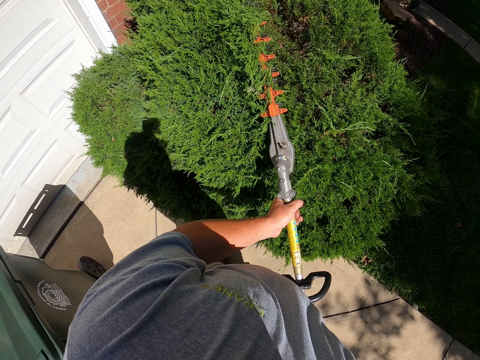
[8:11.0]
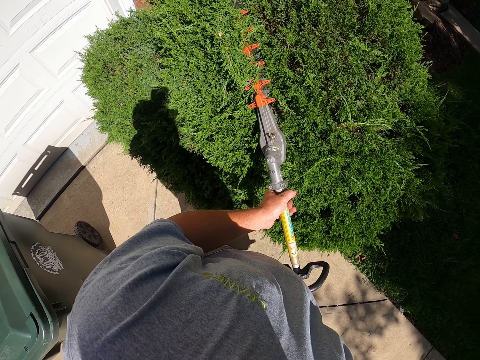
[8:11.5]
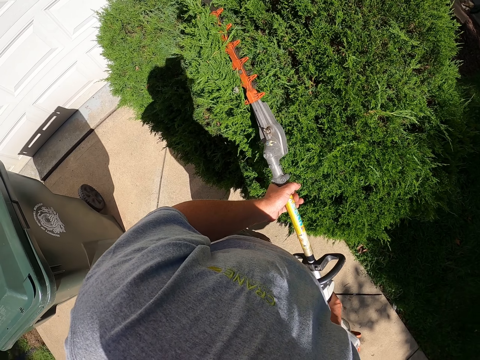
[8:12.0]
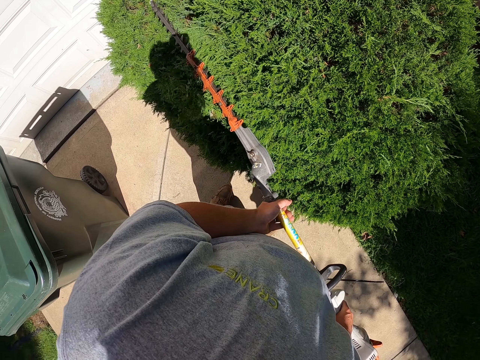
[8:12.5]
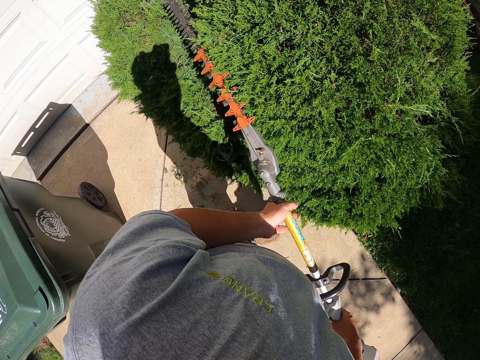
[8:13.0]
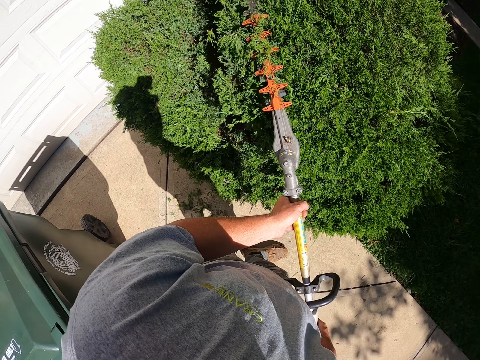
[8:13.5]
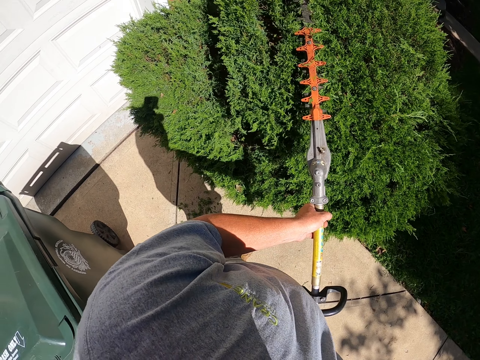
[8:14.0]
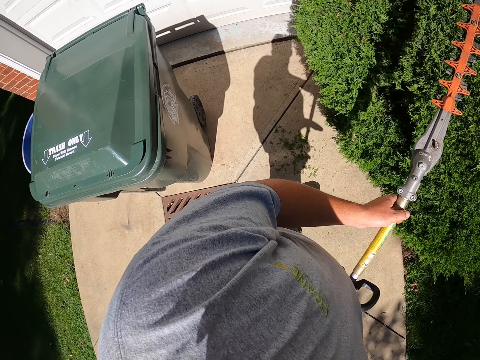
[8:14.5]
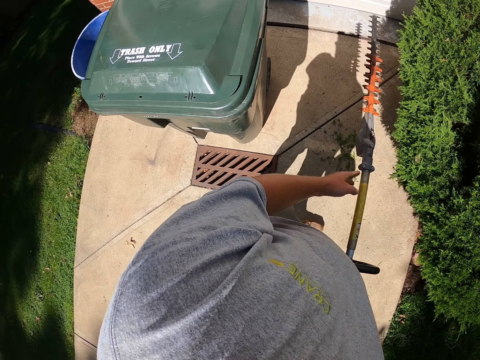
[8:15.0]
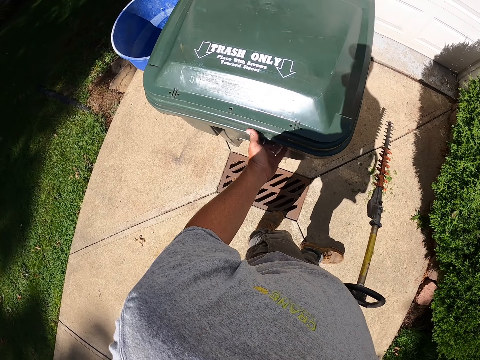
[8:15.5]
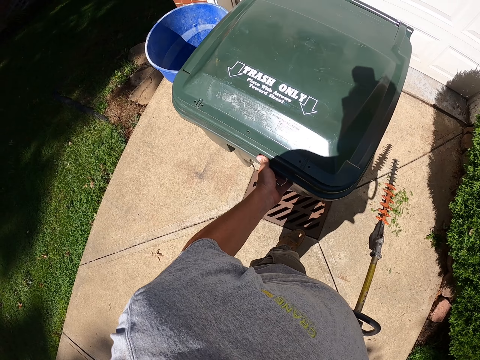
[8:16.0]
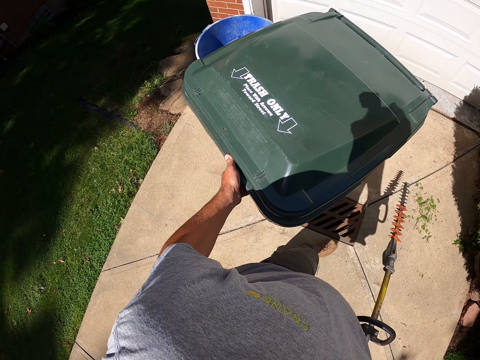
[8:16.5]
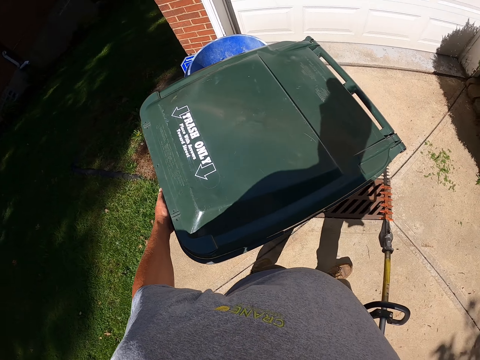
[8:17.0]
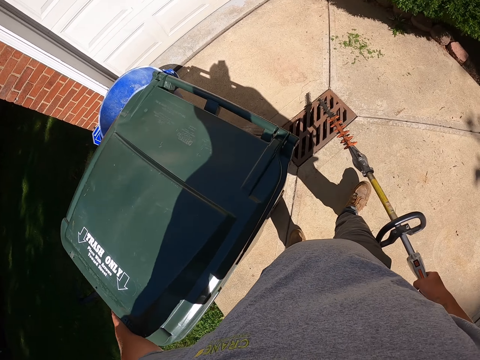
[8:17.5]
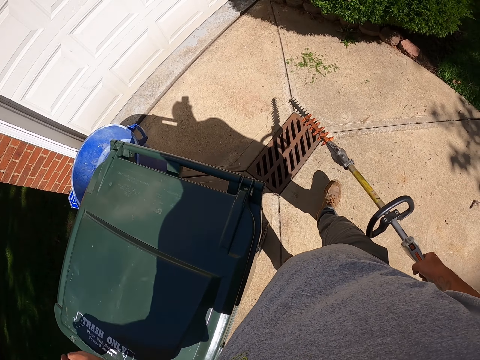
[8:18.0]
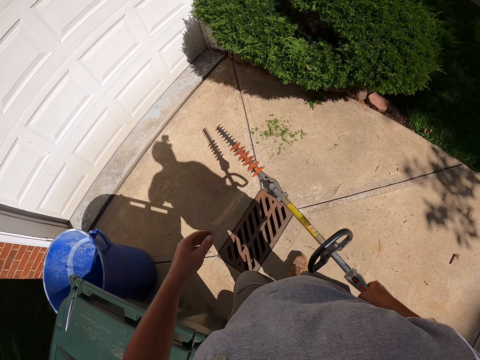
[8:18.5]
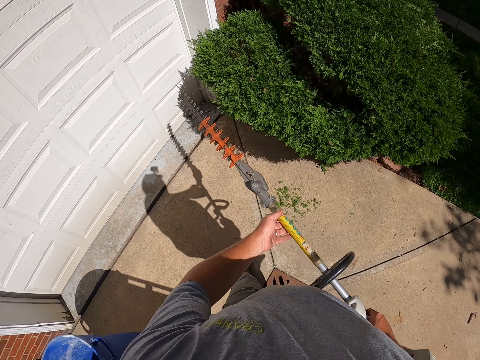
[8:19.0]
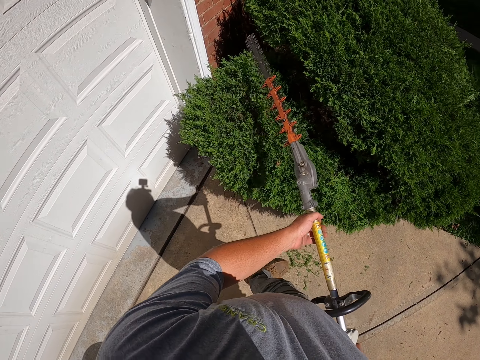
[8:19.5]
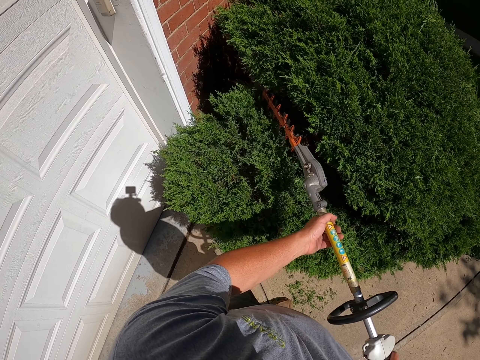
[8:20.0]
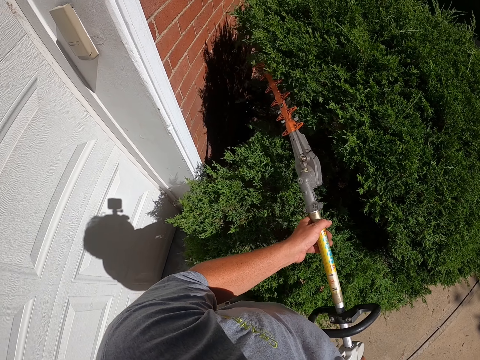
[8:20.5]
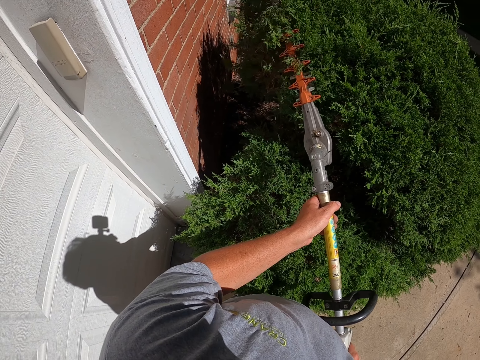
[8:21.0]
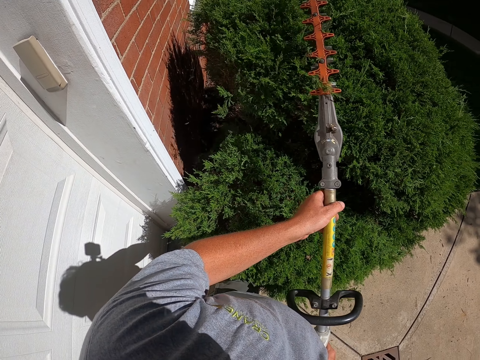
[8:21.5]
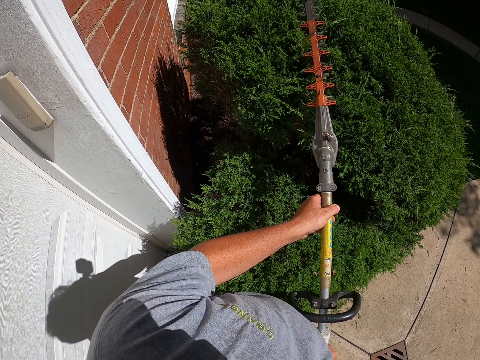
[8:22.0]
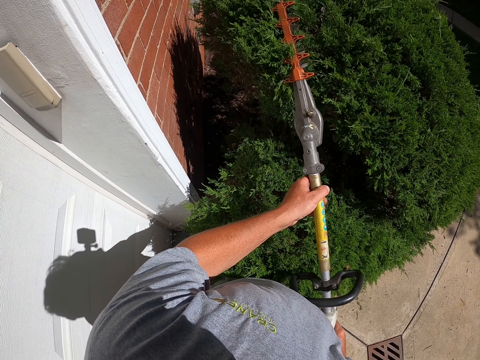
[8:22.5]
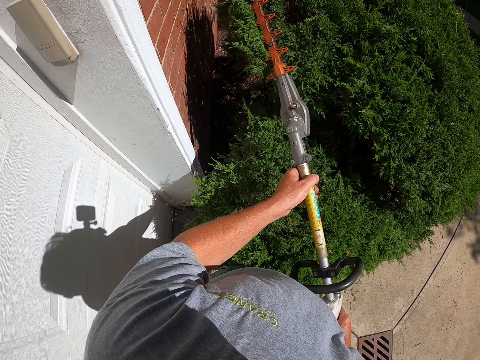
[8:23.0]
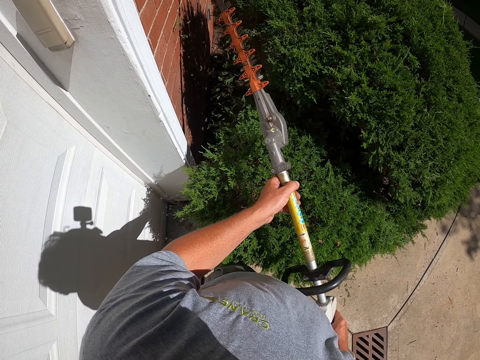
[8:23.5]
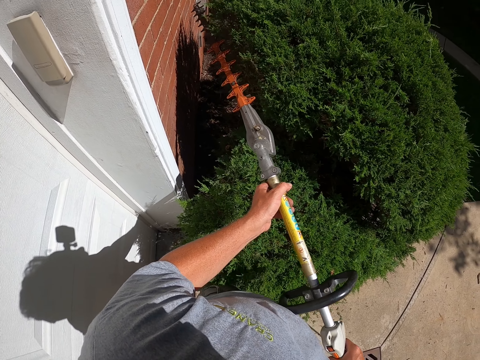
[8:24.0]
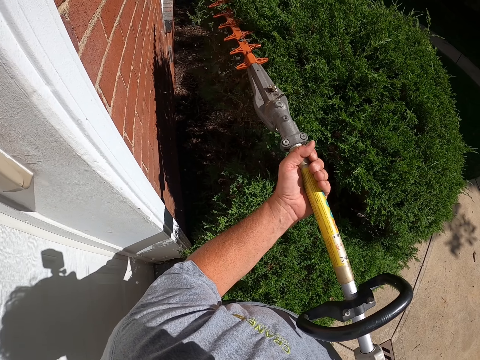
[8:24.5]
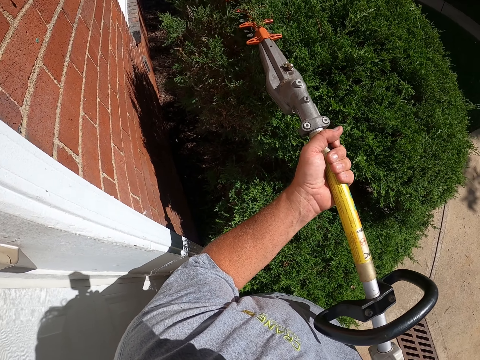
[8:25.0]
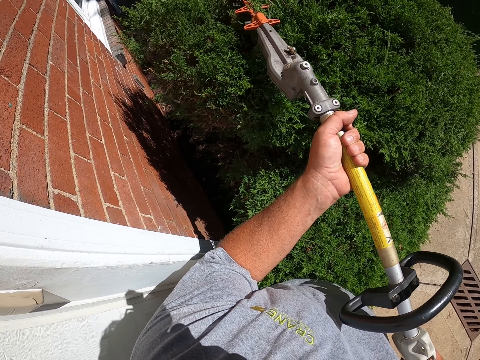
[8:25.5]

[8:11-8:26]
The camera wearer turns around. They hold the hedge trimmer with one hand. They pull the dustbin. They walk towards the trees. They hold the hedge trimmer with both hands. They trim the trees with the hedge trimmer.

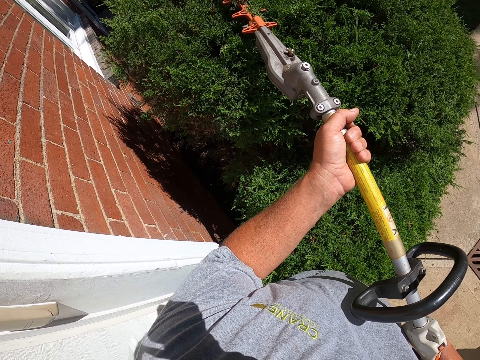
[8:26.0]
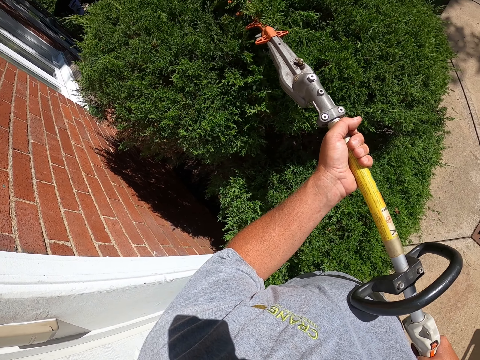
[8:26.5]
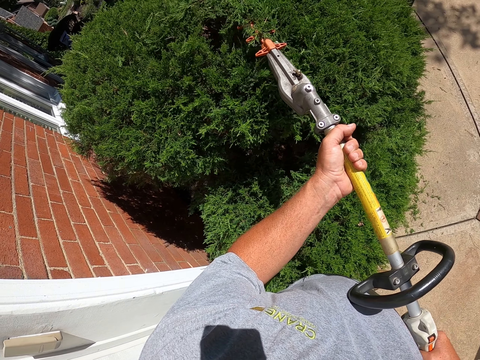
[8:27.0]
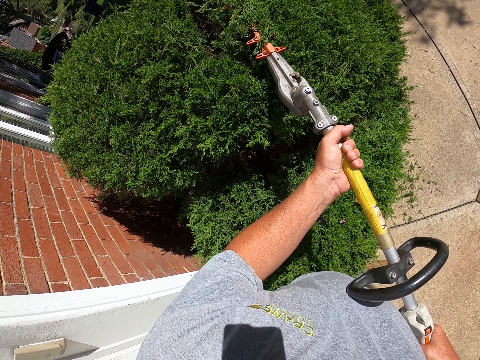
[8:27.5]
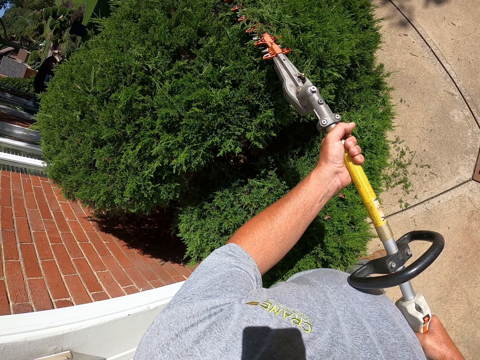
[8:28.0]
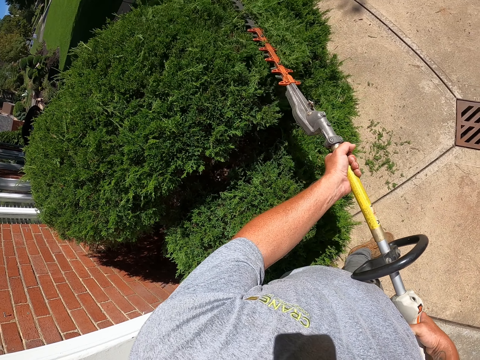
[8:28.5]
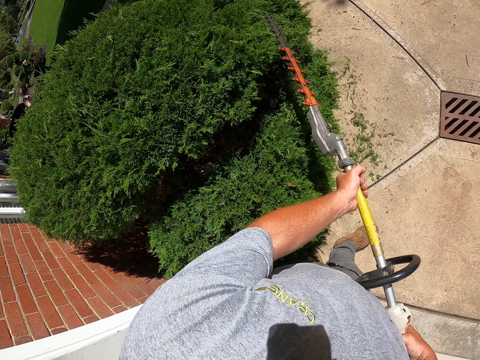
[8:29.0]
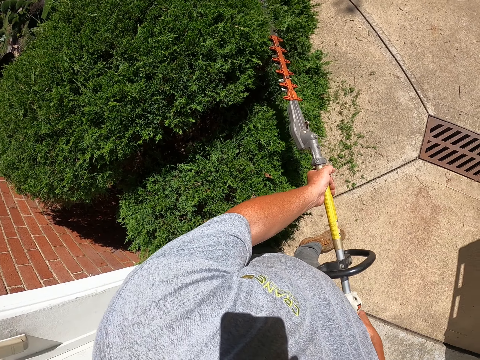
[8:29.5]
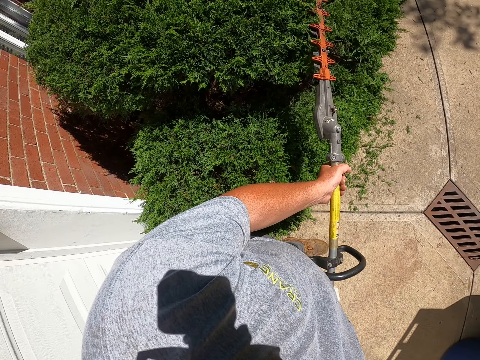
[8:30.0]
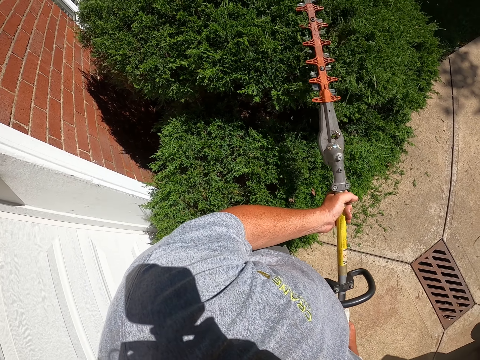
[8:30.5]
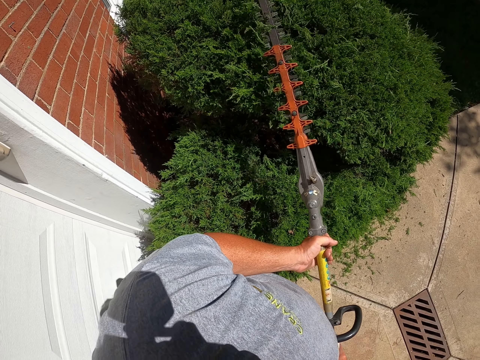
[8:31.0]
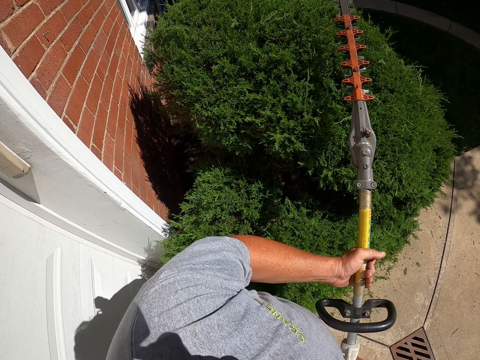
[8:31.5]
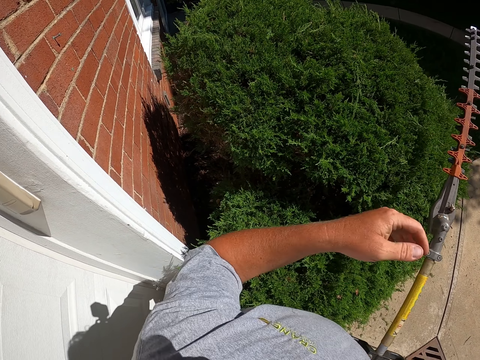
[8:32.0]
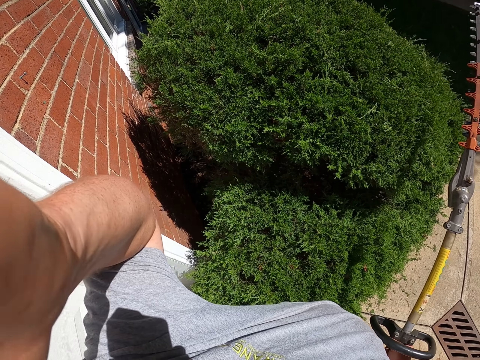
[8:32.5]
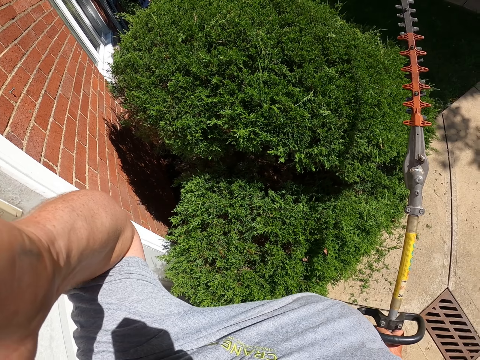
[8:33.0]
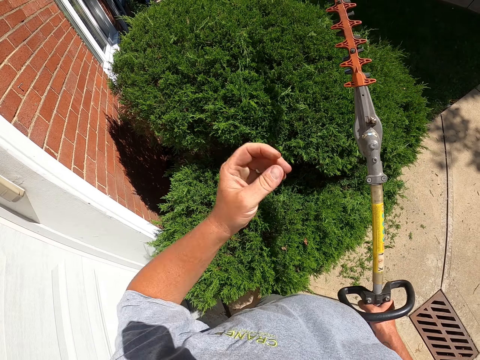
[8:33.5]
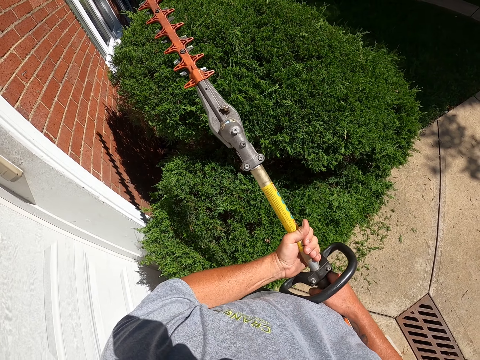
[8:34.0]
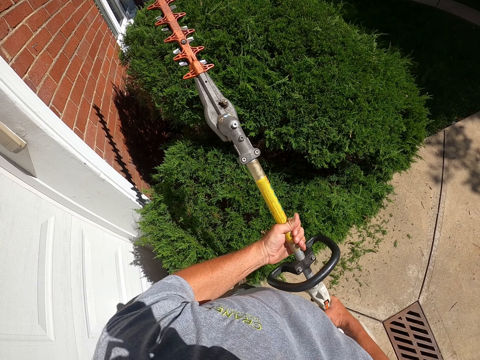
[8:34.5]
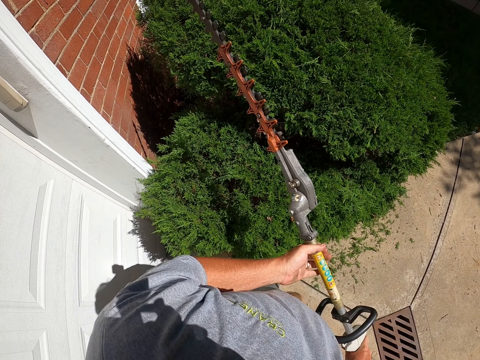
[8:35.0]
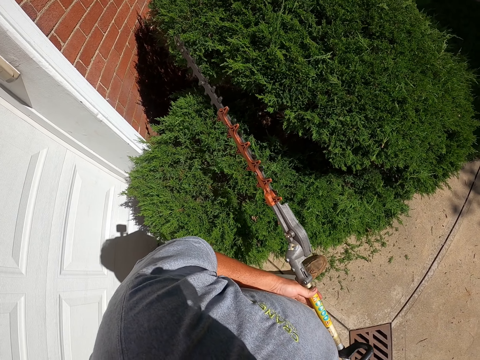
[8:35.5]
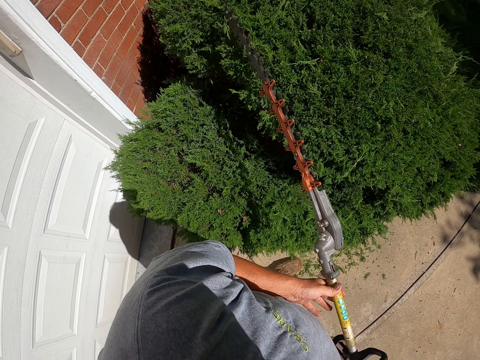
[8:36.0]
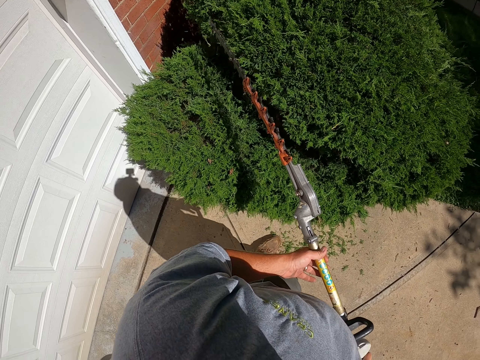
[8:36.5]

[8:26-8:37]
The camera wearer fixes the camera. They hold the hedge trimmer with both hands. They move the legs. They trim the trees with the hedge trimmer.
